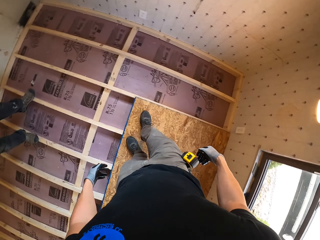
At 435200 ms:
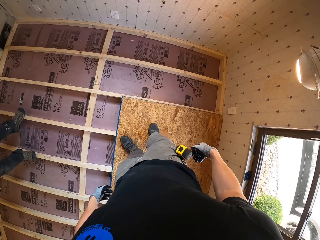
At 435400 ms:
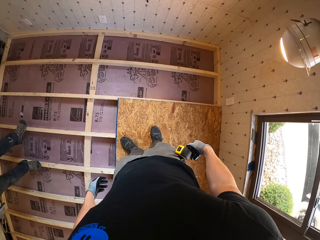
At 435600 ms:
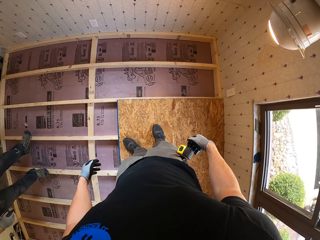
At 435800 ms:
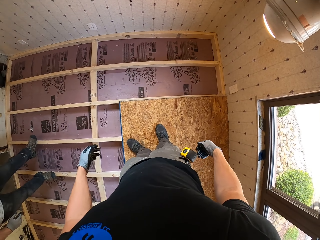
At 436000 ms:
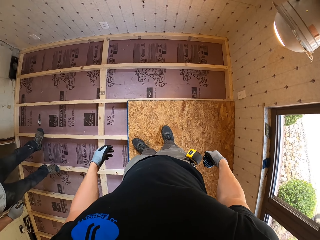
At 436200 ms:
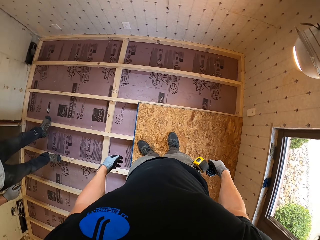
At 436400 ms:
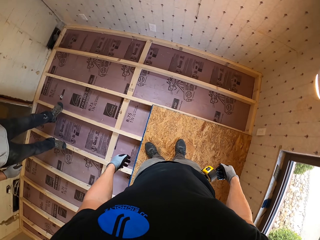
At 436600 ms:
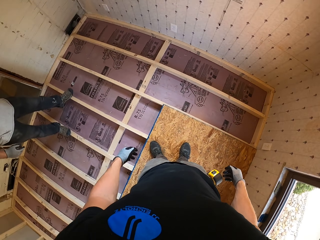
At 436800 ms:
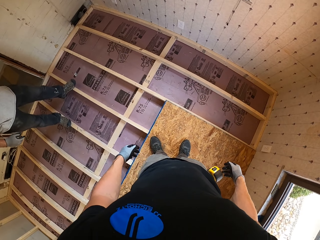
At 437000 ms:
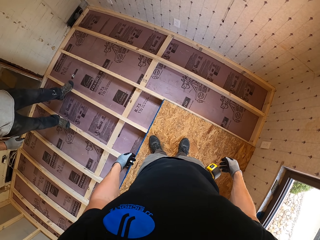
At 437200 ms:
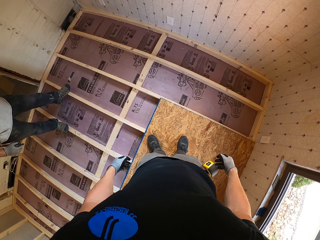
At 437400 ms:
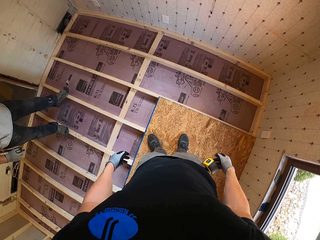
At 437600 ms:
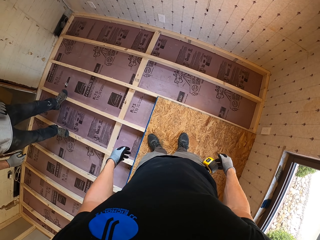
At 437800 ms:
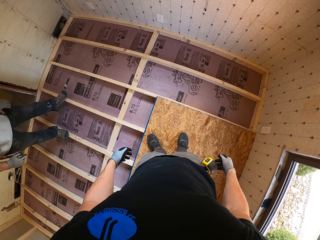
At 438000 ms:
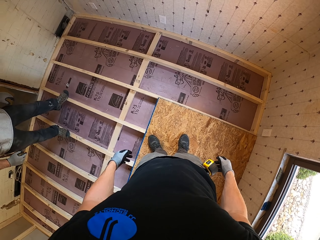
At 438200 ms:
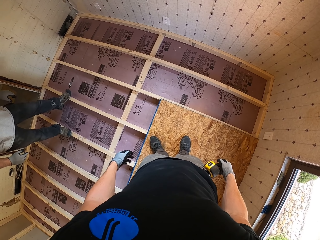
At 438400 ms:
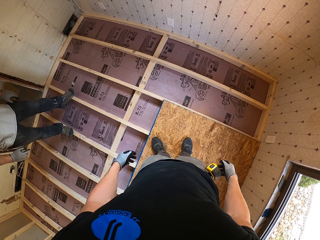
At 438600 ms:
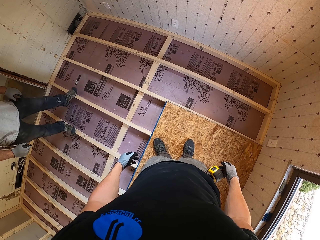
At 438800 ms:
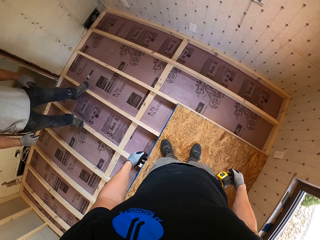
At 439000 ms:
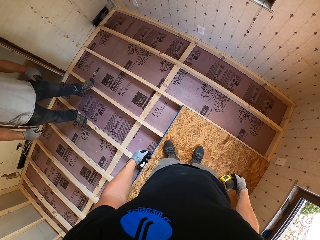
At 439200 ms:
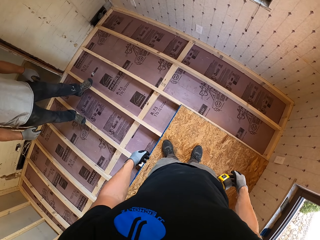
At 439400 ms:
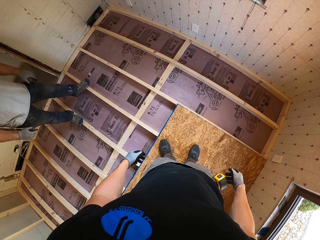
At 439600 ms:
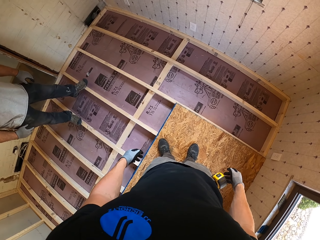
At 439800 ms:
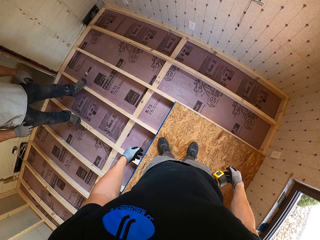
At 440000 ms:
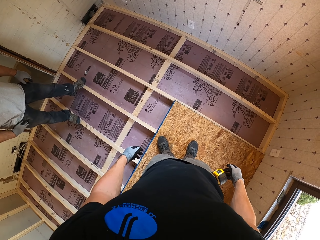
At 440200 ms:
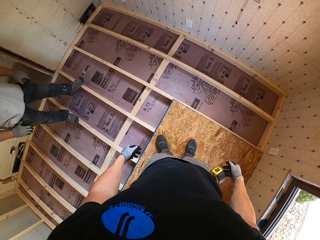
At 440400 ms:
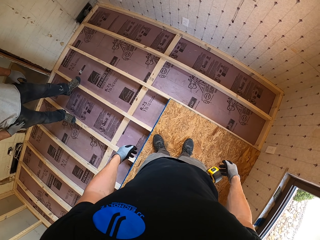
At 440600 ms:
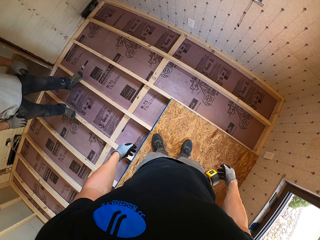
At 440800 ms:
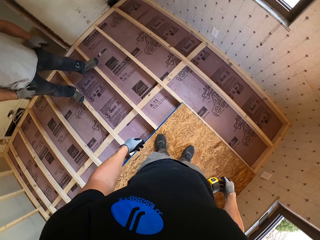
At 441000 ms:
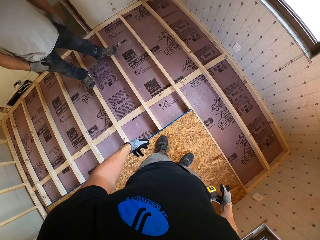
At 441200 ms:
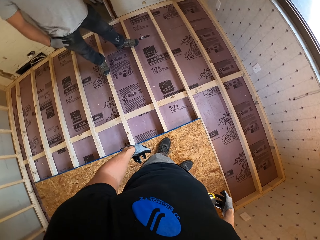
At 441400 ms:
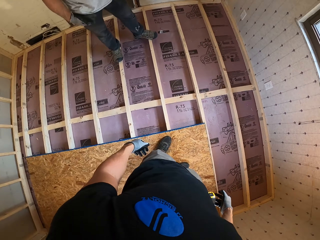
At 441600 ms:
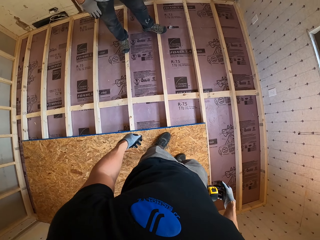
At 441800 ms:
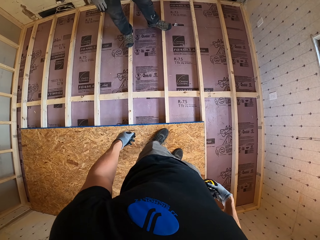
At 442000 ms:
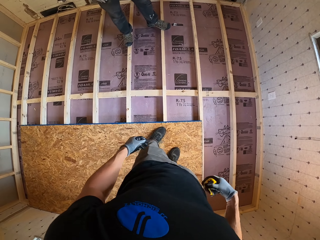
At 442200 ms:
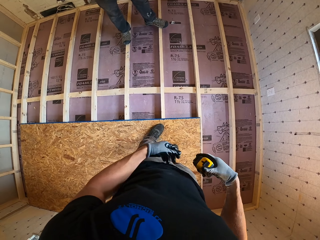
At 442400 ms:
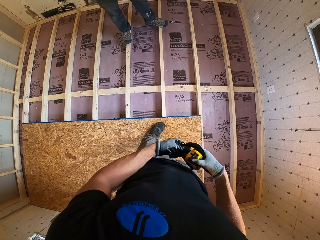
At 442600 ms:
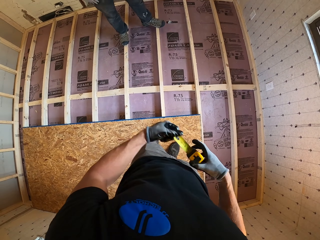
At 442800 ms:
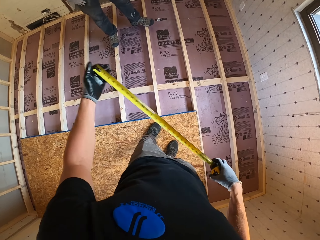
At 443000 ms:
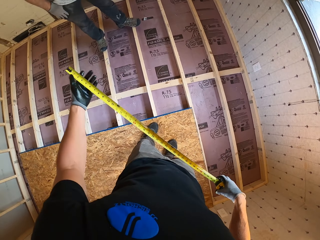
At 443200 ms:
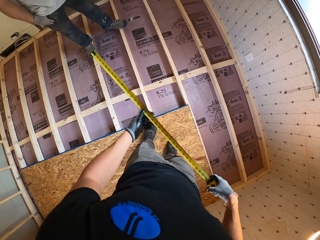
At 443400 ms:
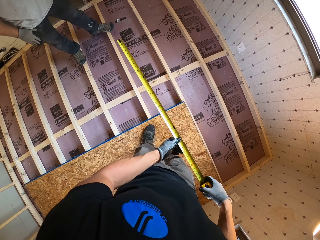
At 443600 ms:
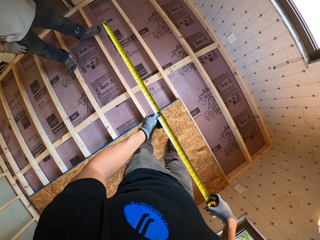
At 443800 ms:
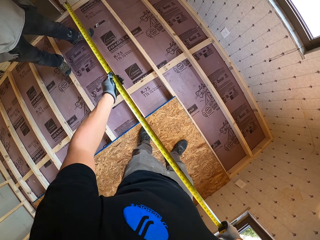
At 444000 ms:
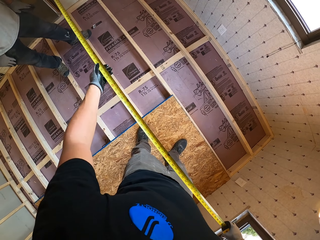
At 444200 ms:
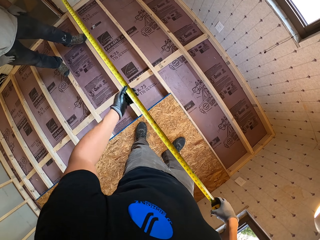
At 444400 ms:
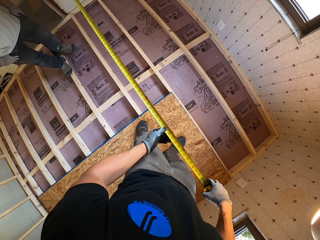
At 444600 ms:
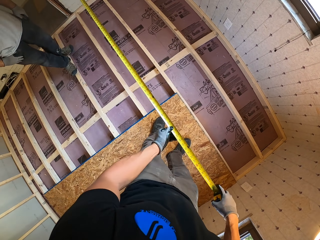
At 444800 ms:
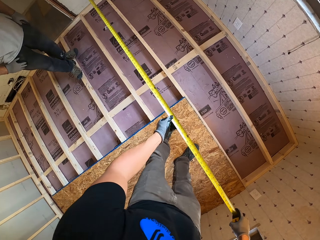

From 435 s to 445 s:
A man stands. The camera wearer pulls a tape measure.

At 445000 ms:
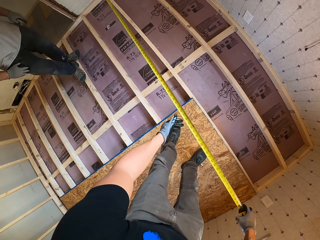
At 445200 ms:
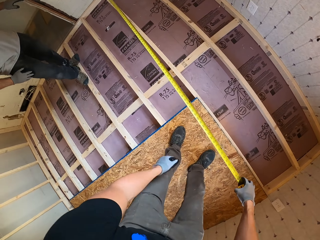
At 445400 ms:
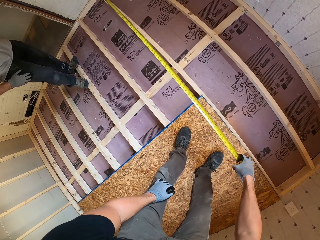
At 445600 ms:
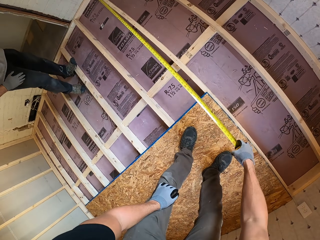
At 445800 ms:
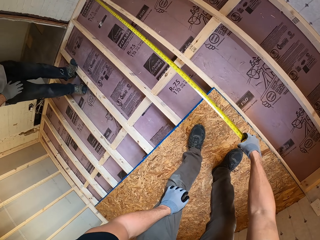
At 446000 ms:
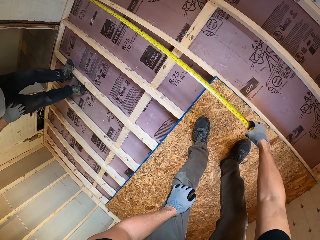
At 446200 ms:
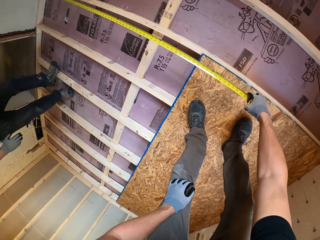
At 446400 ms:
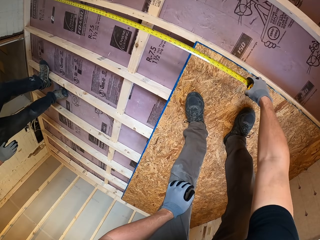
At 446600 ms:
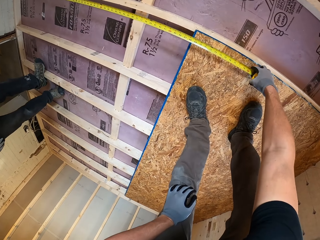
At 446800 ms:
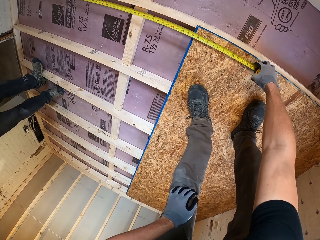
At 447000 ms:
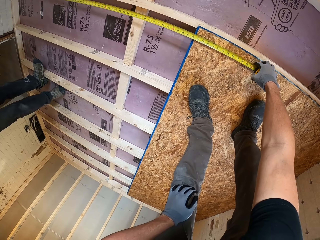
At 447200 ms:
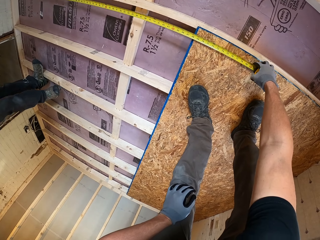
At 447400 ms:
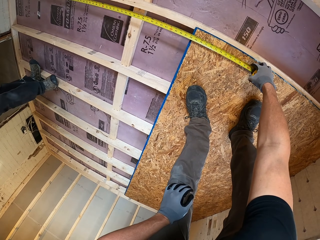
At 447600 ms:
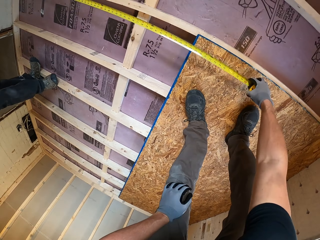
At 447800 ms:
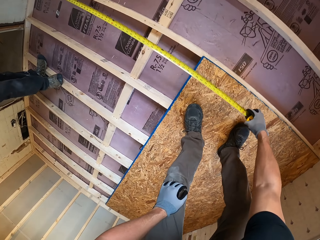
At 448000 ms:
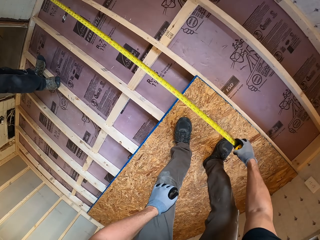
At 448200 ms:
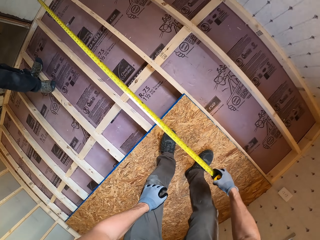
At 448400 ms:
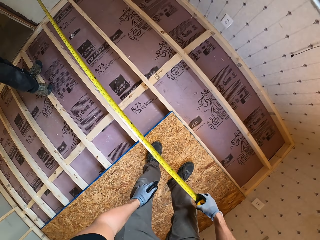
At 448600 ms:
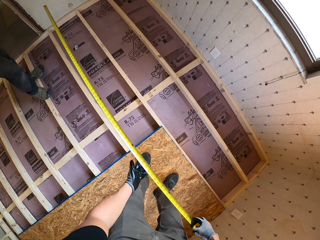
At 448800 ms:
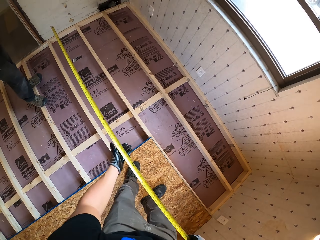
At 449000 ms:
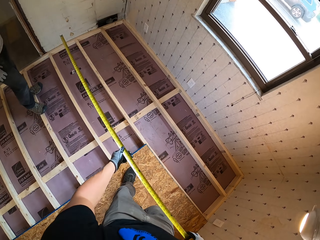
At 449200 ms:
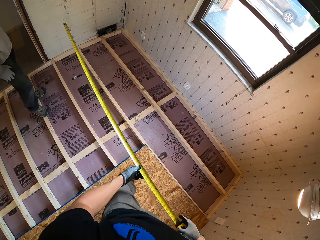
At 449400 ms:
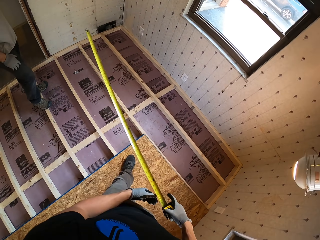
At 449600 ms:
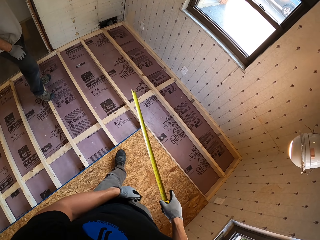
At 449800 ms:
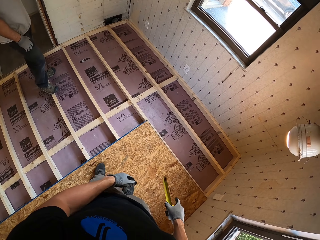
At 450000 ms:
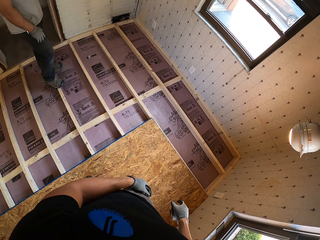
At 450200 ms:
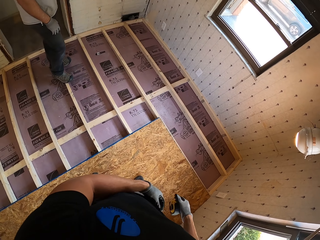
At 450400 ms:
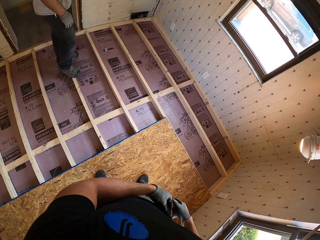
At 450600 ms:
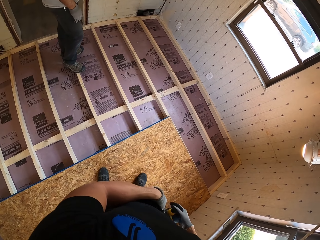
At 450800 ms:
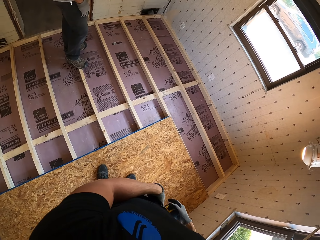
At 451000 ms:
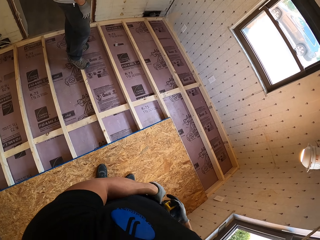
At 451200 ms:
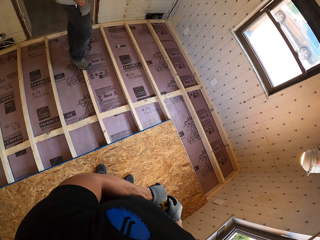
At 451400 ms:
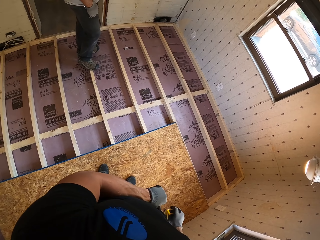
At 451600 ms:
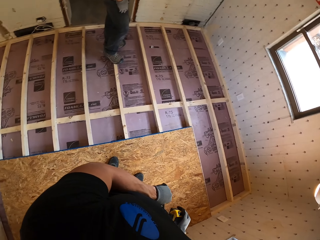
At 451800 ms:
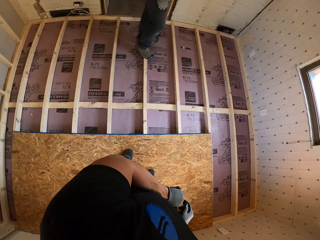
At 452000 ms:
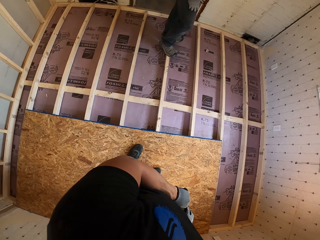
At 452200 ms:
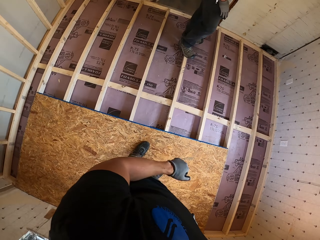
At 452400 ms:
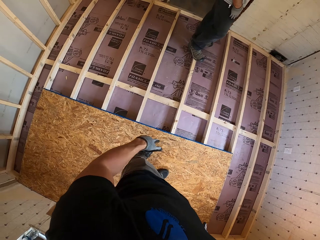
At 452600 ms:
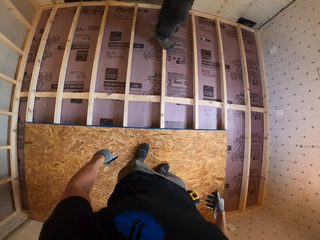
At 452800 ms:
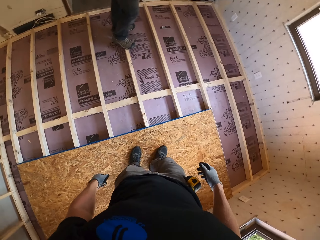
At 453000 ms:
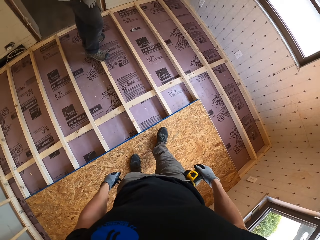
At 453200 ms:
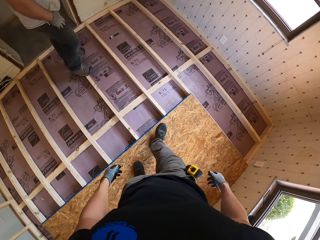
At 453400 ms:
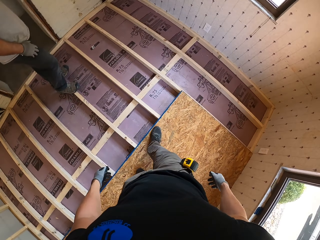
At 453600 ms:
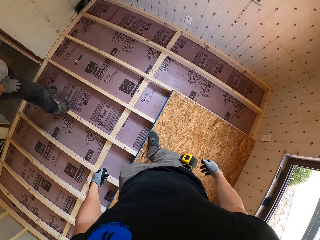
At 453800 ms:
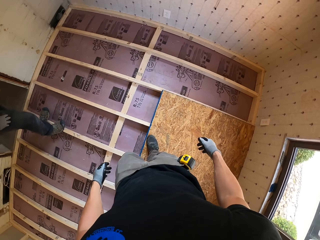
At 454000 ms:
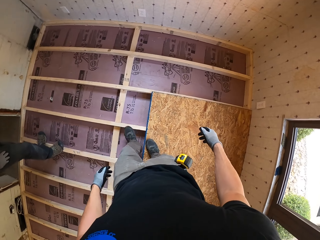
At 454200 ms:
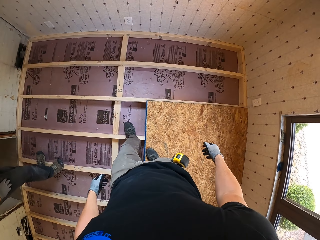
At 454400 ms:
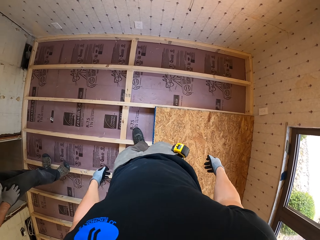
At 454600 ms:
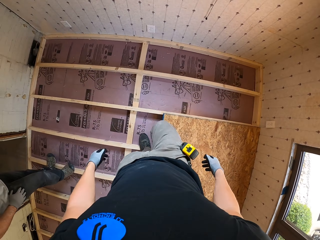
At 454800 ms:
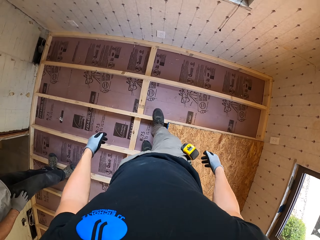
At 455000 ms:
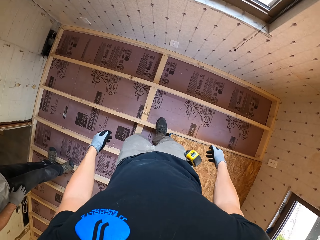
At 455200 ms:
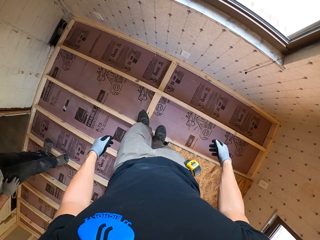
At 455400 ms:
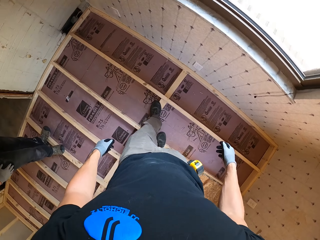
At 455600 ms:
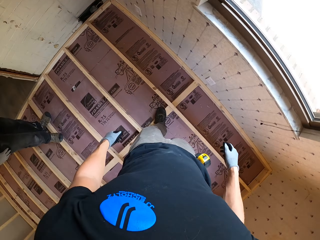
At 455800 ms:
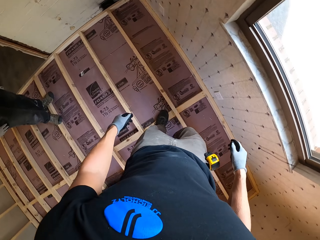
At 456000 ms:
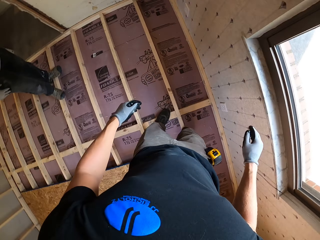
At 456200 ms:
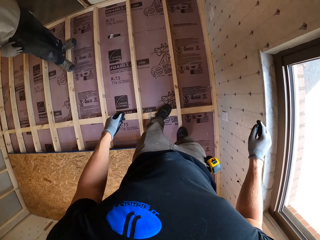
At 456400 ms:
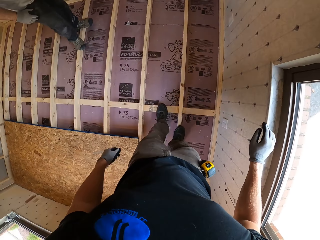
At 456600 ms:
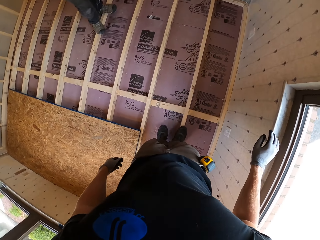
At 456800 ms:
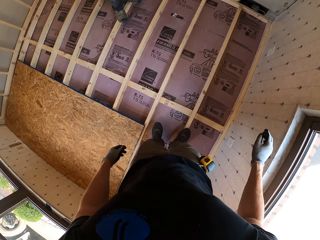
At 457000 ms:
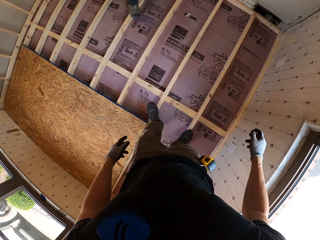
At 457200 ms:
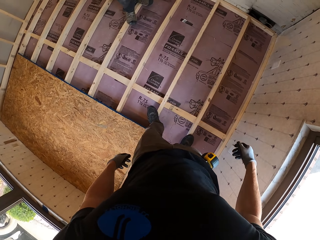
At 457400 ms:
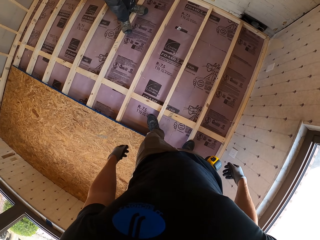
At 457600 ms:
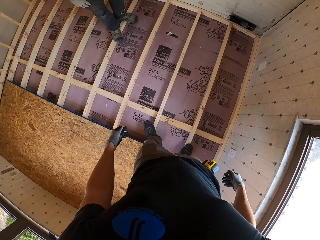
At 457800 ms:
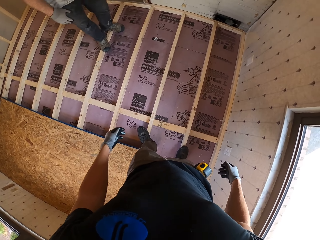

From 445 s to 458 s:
The camera wearer puts the tape on the wood. They measure the empty space on the floor. They pick up the tape measure. They put the tape measure in the pocket. They walk around.
